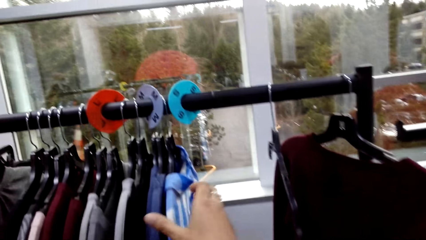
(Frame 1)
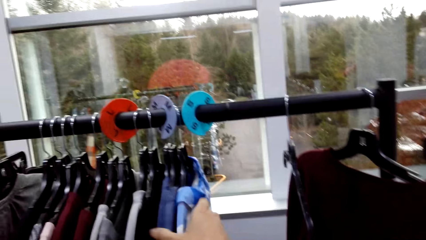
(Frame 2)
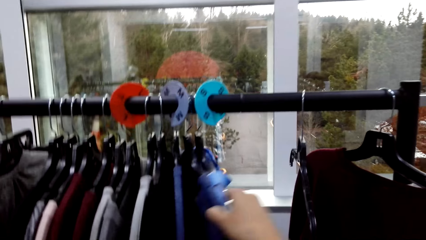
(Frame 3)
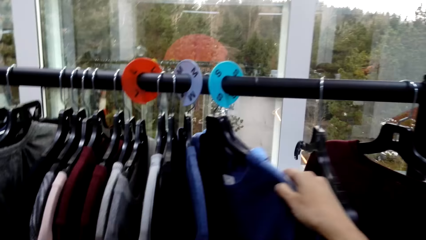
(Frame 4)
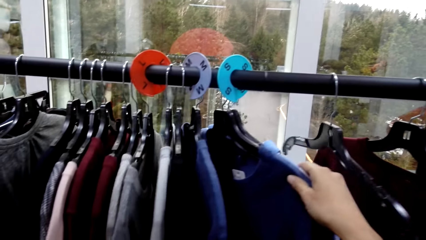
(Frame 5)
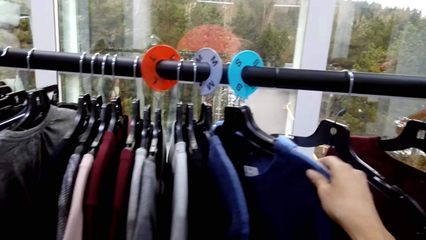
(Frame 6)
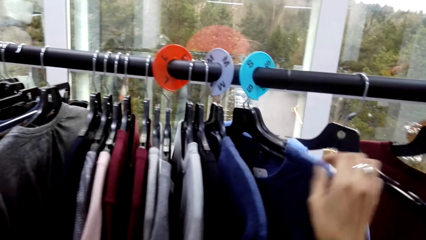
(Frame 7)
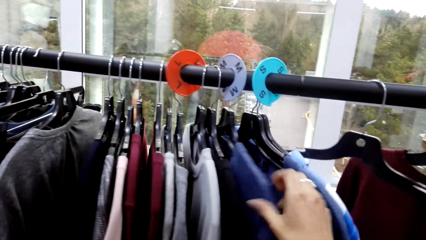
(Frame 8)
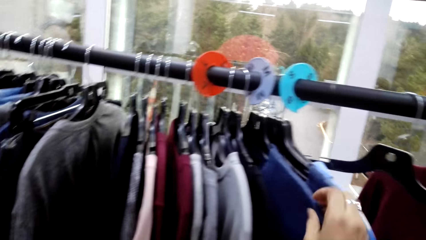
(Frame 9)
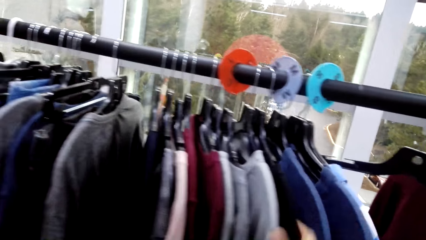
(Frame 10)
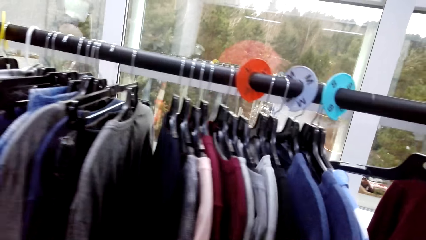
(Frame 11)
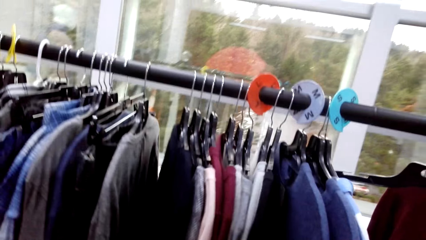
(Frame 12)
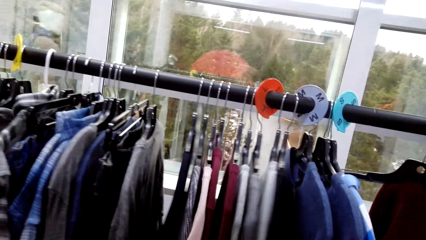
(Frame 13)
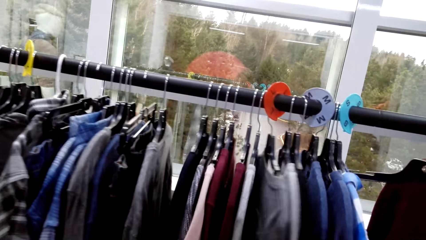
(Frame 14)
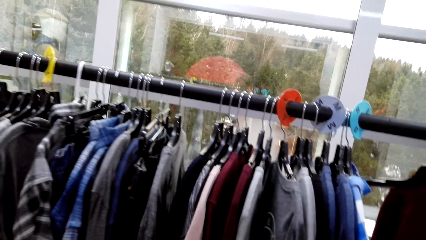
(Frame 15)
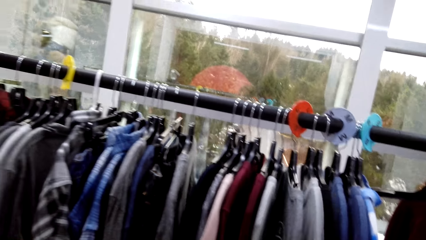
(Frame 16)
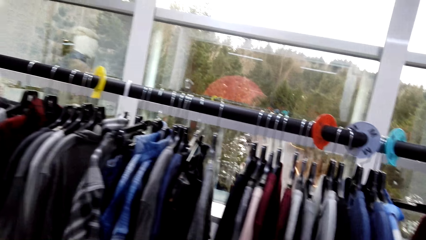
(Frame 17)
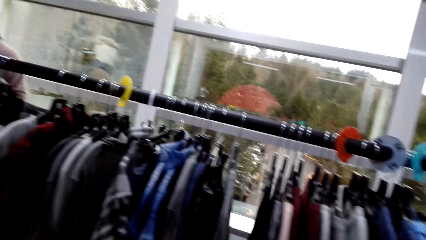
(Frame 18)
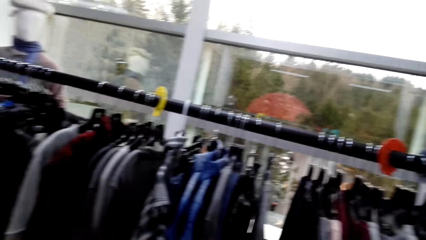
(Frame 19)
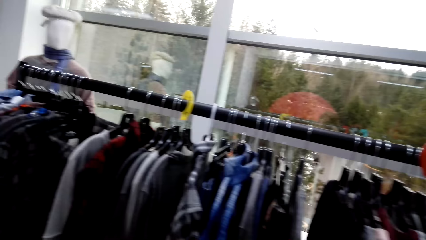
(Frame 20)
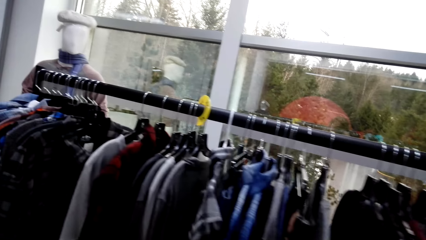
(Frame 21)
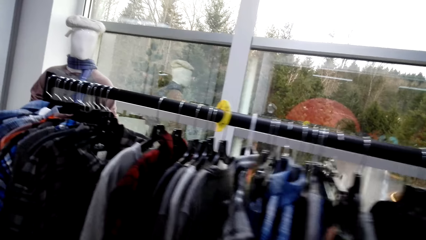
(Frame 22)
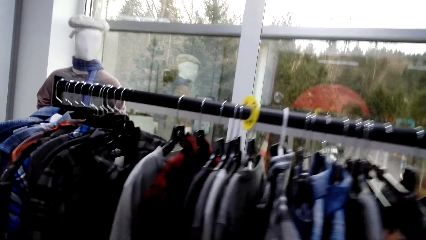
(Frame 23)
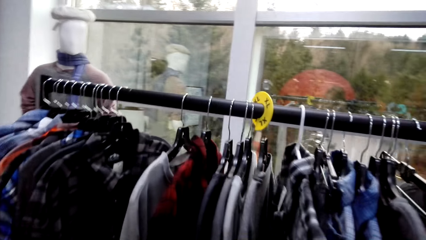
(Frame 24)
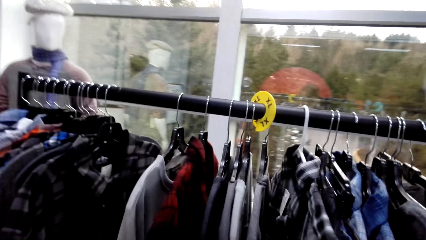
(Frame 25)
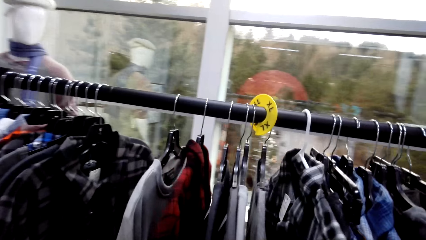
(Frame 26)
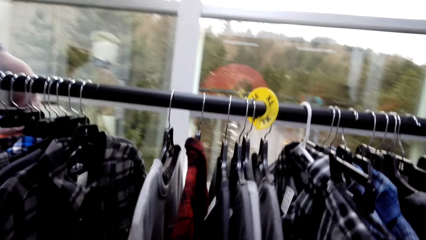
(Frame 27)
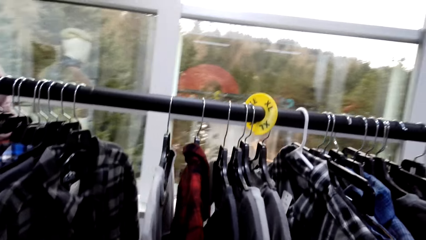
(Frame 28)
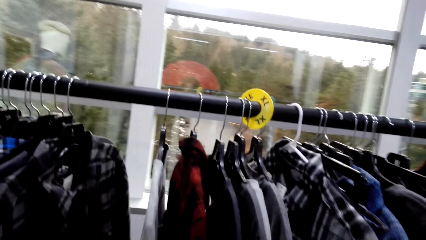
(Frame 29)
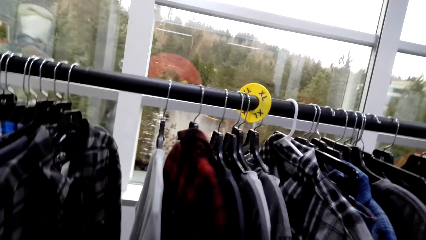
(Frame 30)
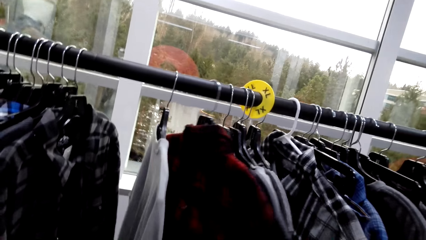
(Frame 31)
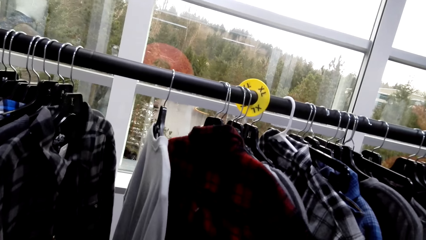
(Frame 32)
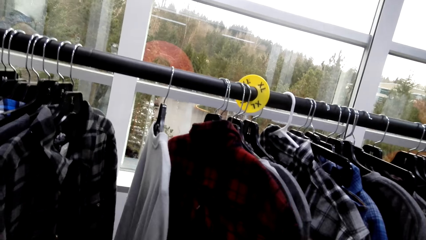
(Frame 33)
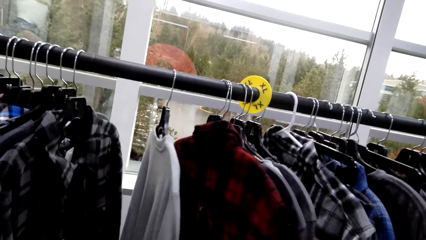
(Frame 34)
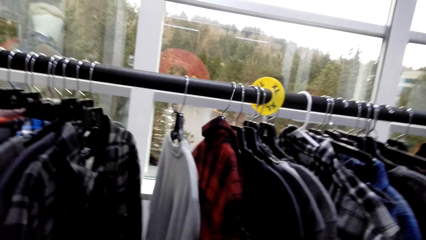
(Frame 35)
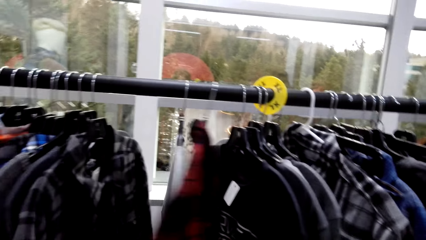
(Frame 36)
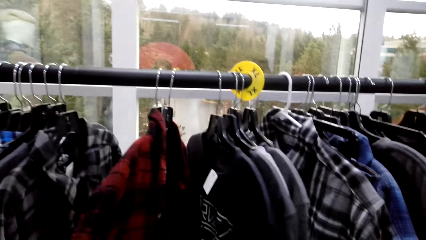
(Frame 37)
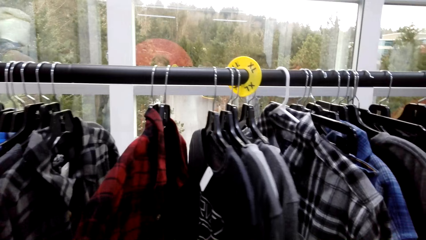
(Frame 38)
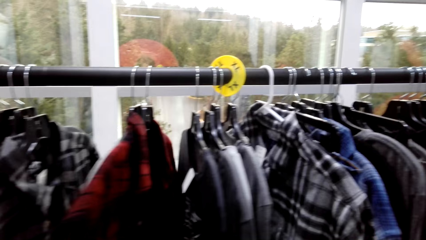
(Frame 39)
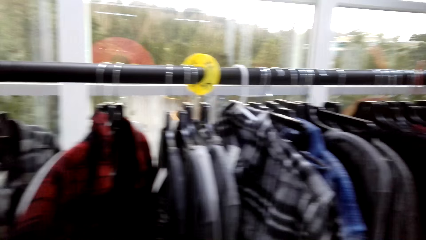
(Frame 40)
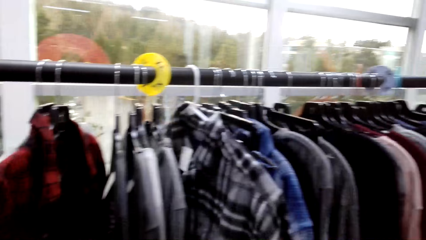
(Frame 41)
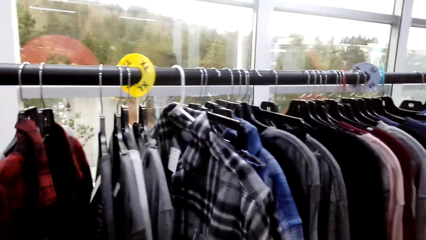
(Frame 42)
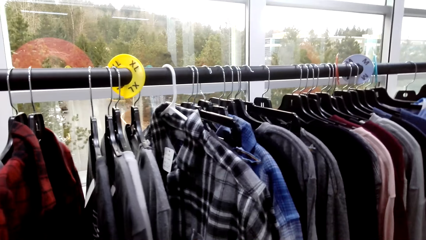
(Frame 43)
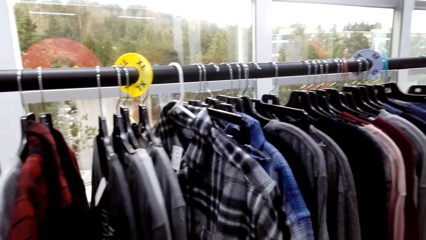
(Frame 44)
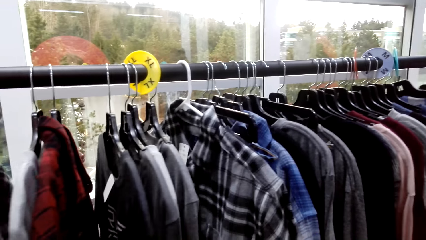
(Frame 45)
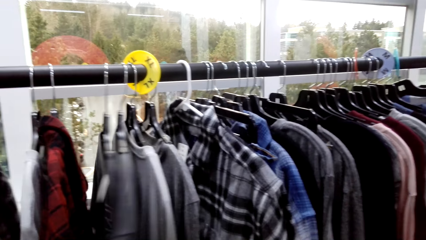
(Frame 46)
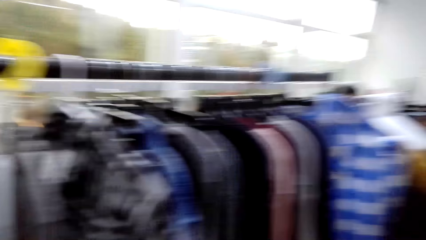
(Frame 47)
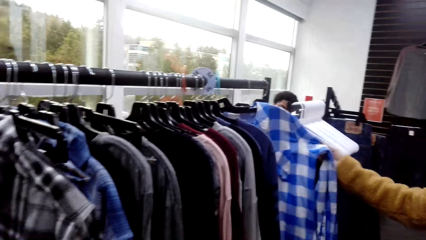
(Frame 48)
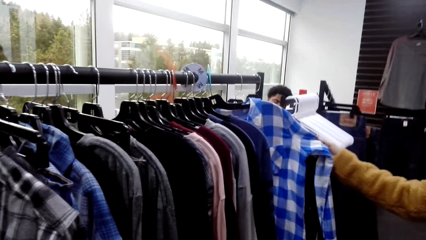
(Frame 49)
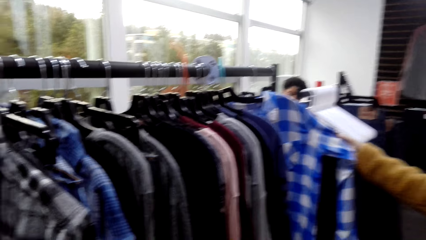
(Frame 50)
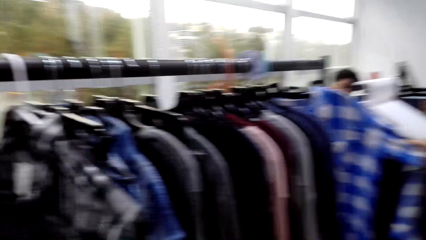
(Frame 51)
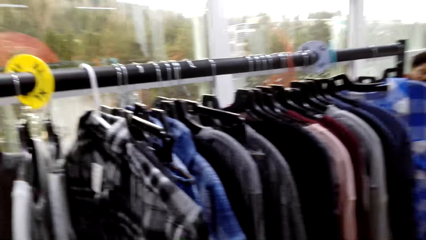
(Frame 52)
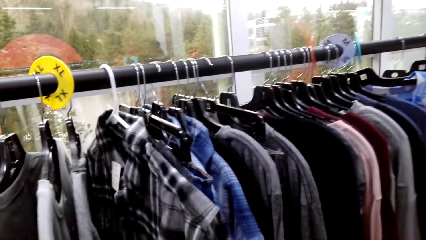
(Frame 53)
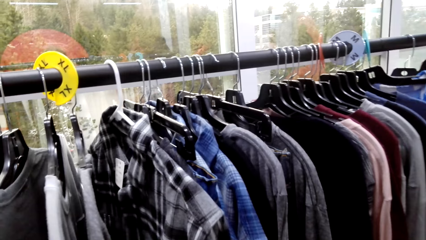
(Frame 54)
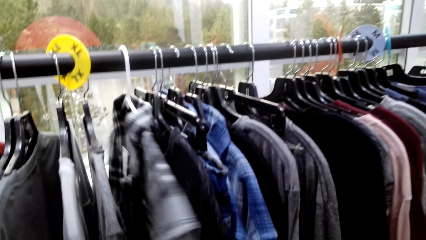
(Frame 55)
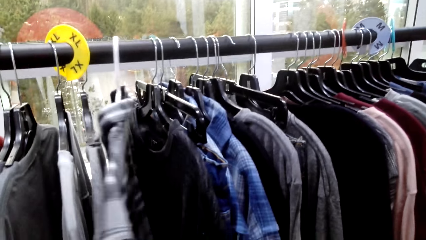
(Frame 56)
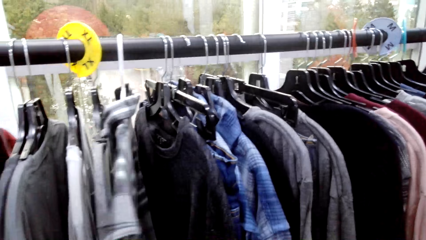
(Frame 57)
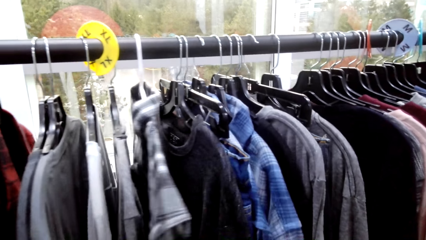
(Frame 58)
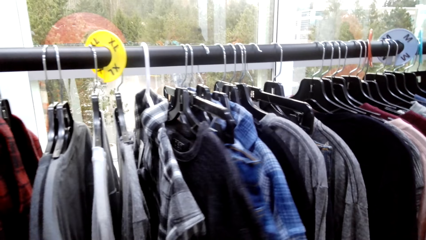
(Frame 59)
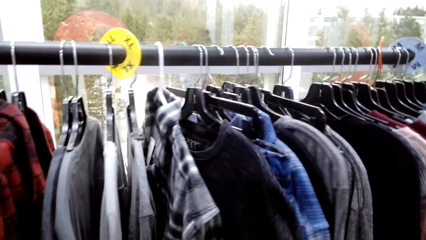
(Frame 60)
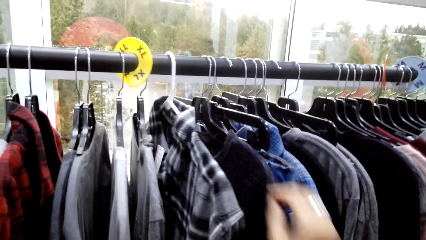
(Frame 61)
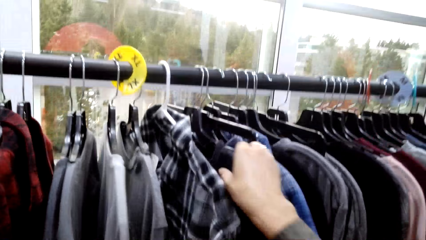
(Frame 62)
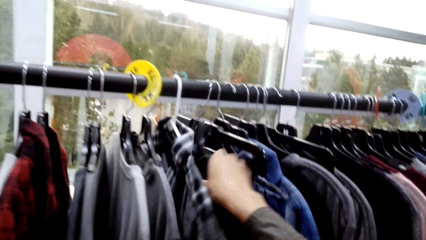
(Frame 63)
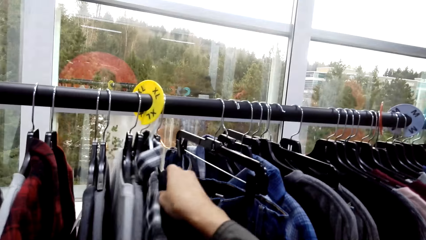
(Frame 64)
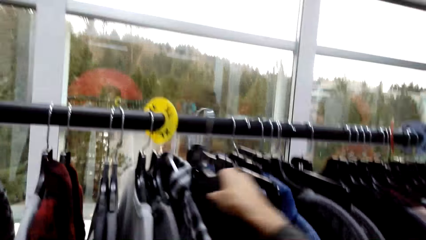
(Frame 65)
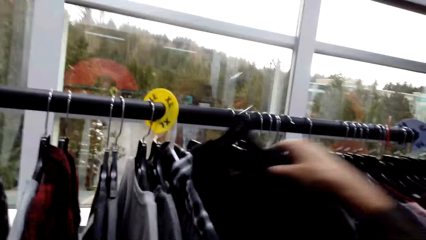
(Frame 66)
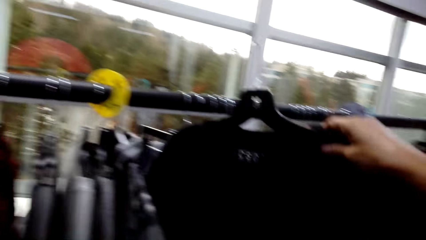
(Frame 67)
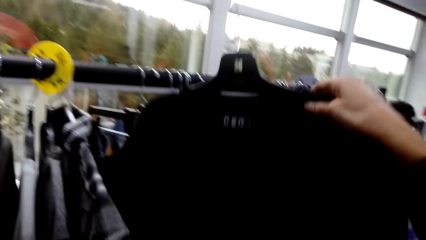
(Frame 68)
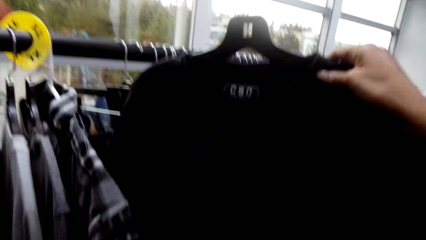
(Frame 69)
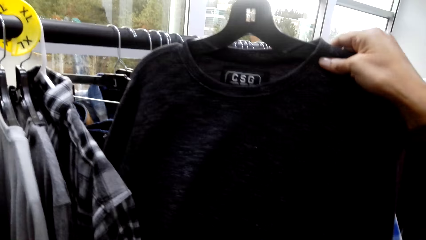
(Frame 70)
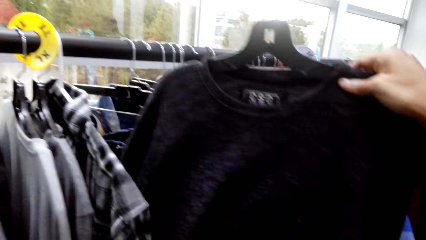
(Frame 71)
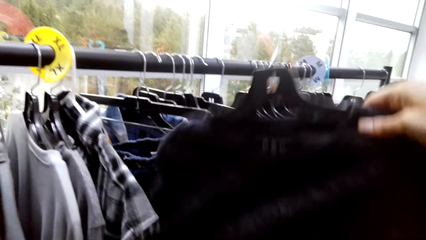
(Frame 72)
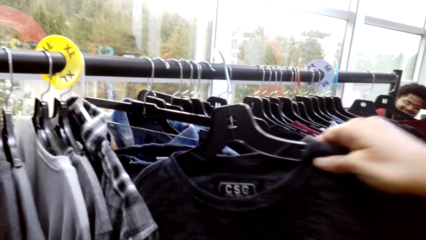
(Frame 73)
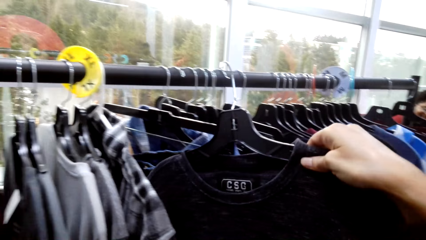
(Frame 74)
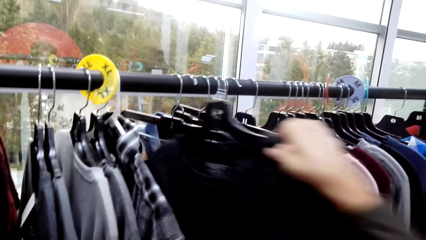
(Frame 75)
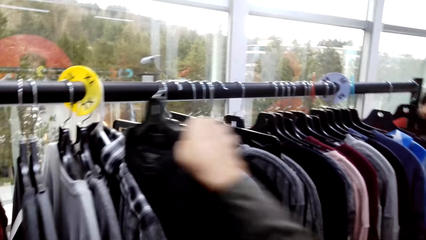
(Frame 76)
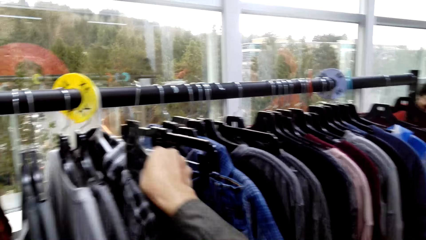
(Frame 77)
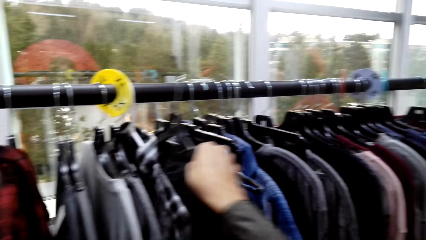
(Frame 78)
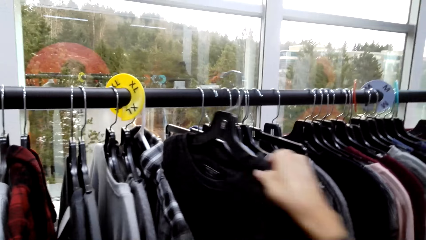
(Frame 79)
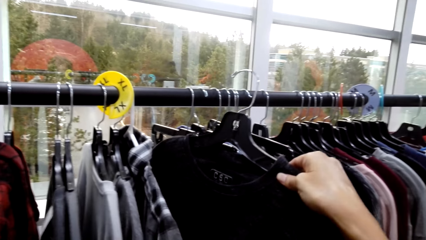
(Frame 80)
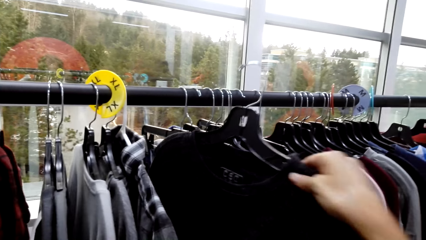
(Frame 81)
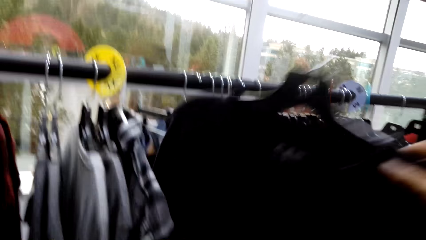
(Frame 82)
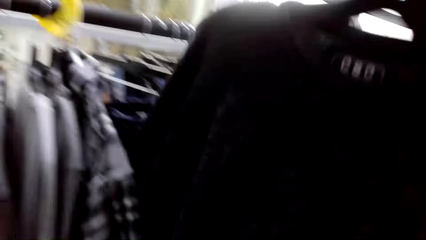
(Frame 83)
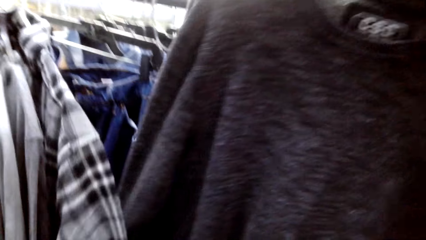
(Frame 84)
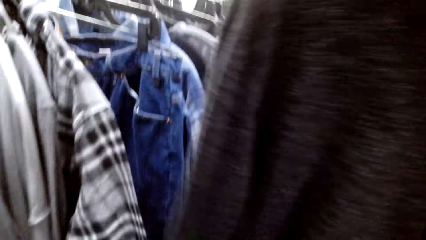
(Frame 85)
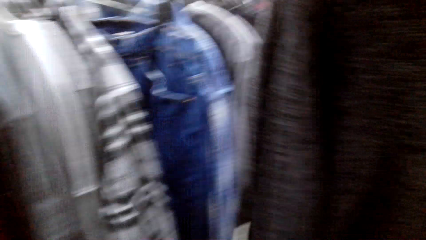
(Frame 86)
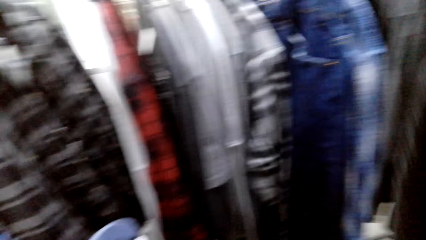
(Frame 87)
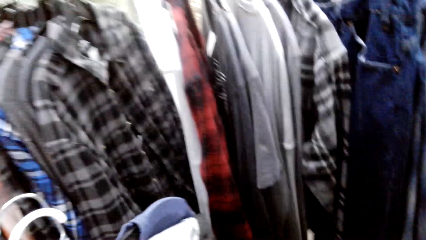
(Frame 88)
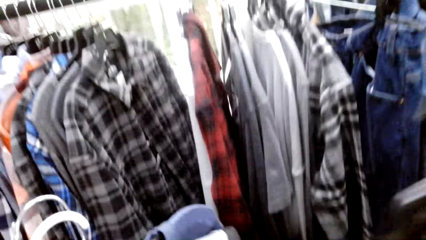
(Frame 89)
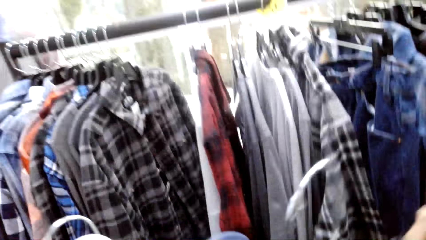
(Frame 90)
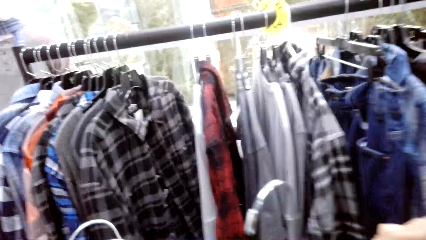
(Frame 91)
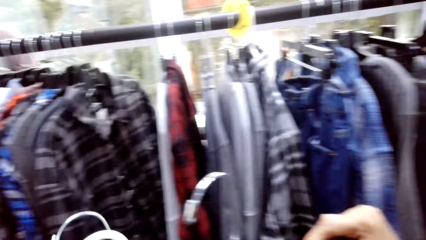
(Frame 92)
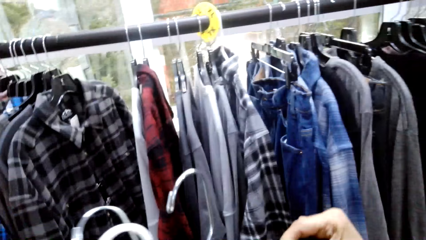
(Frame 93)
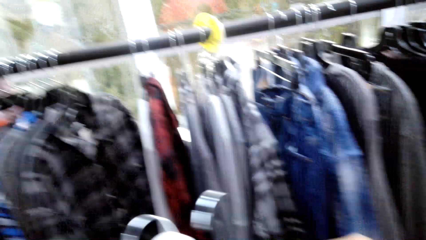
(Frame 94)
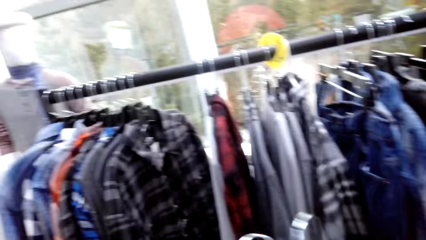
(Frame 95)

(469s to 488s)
The camera wearer checks out some sweatshirt, and chooses a cloth from the rack. They remove the hanger from the pole, and take a t-shirt. They hang the sweater back on the pole. They check out the sweatshirt, and take the sweater.
